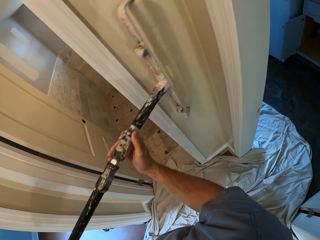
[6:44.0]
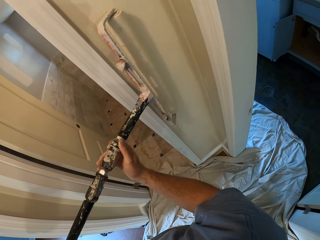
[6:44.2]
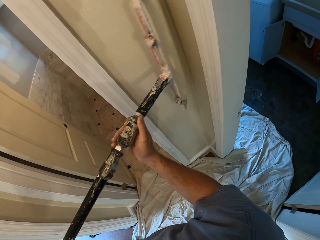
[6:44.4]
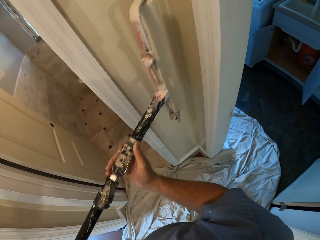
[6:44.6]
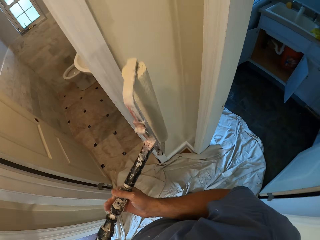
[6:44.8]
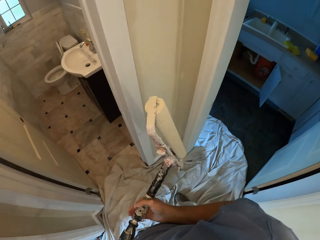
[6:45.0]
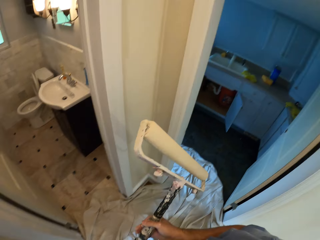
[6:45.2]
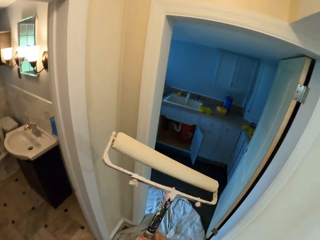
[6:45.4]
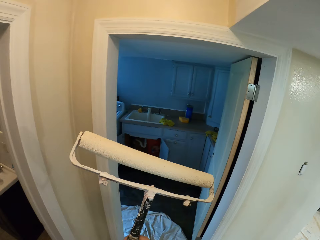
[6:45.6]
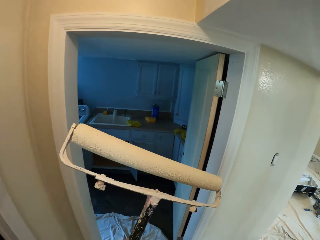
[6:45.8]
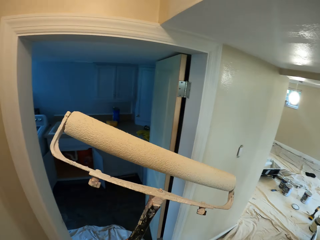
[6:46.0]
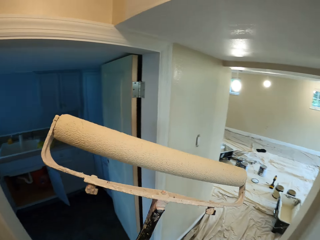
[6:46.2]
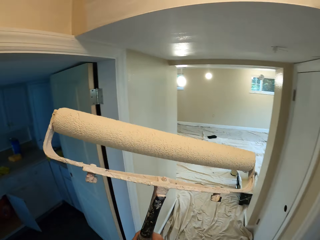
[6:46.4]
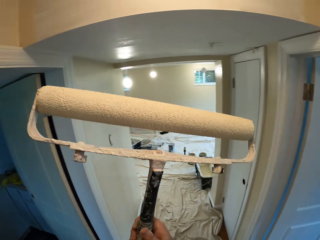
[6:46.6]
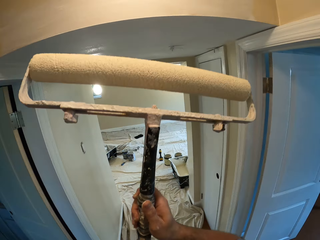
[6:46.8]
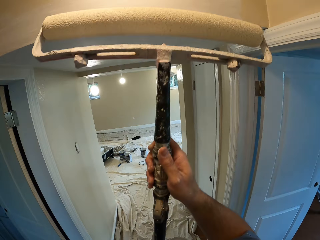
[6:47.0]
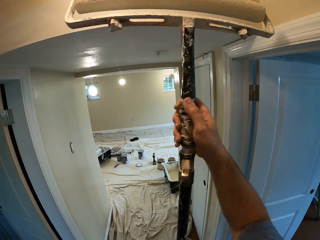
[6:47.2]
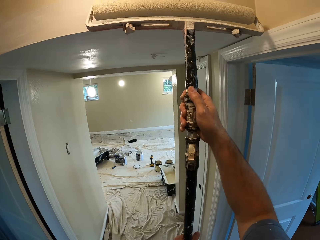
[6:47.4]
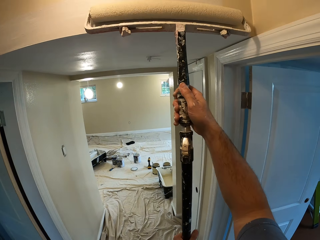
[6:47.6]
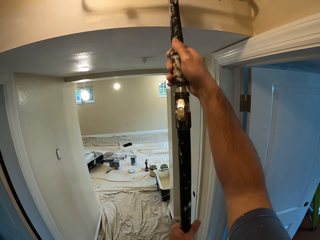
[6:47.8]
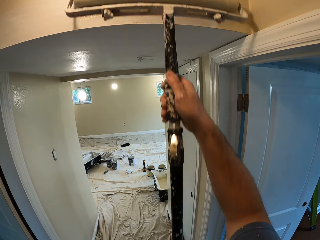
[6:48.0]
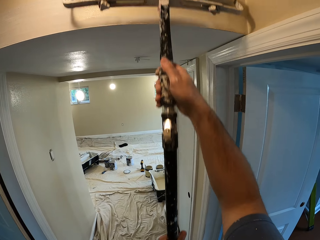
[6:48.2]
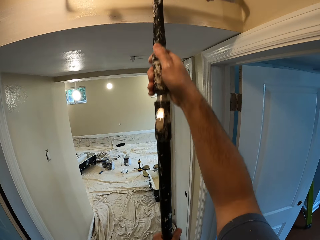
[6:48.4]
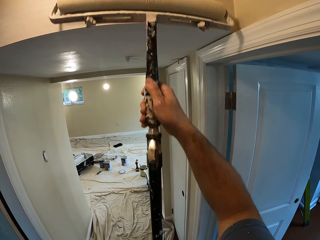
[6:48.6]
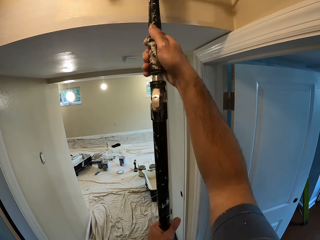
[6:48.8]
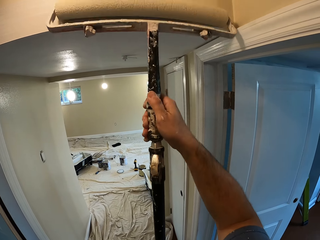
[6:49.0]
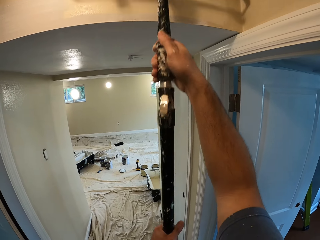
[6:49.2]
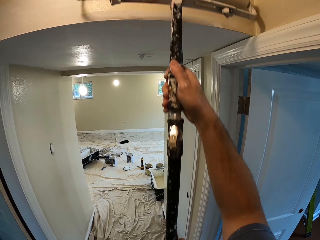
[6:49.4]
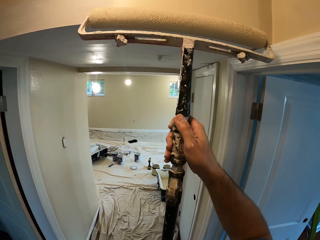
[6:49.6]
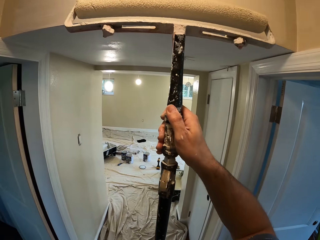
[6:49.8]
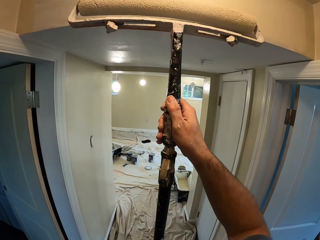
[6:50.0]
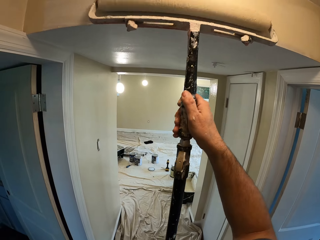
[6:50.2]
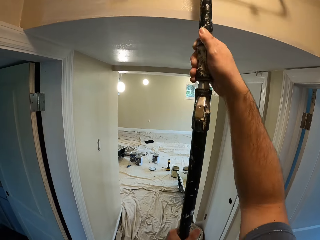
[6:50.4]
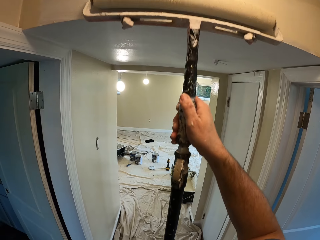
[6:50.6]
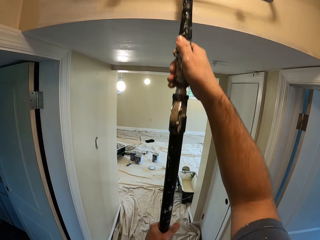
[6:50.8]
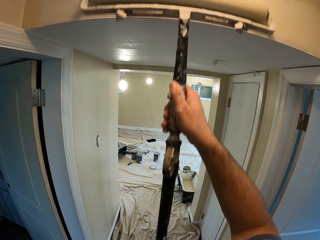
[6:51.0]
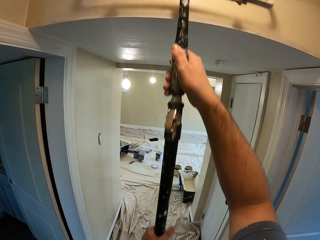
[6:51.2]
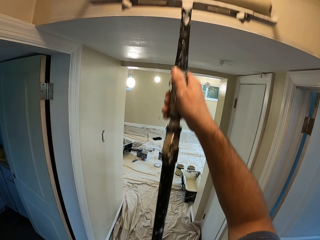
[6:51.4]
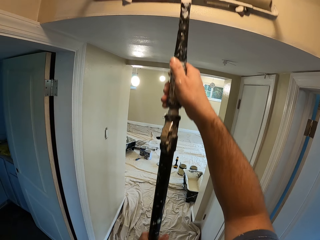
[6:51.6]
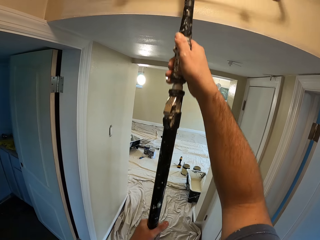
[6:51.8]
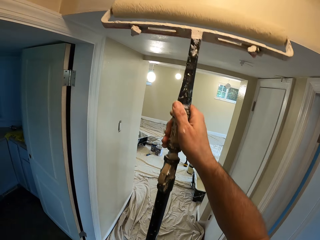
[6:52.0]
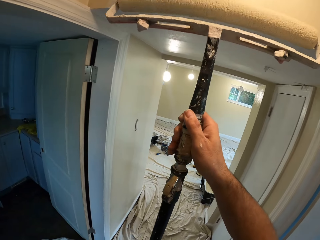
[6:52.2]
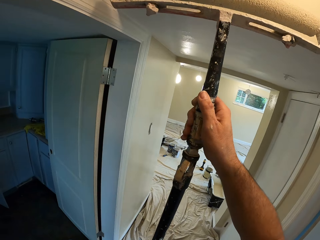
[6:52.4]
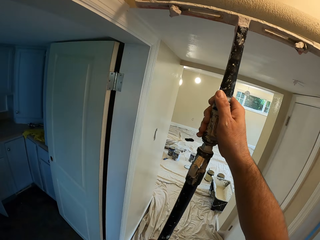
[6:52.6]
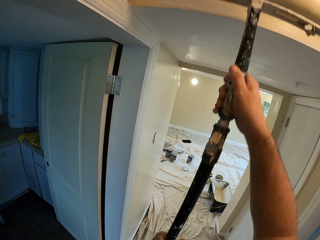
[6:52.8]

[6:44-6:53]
The camera wearer turns around the corridor. They paint the wall with paint.

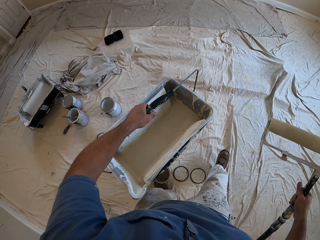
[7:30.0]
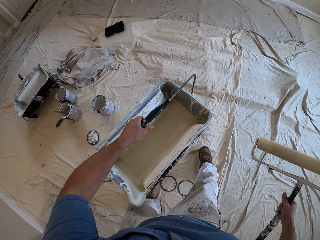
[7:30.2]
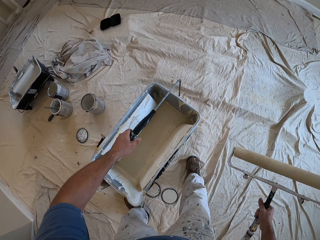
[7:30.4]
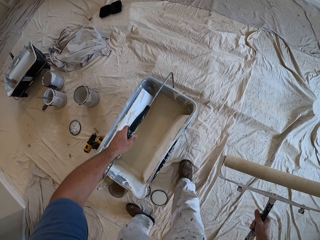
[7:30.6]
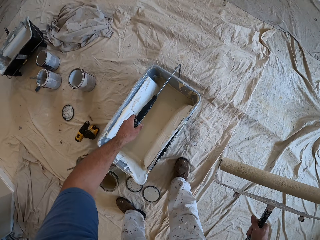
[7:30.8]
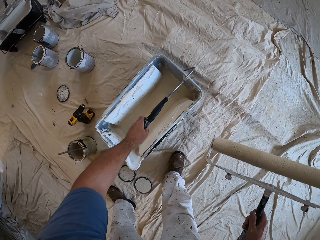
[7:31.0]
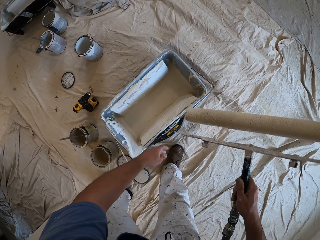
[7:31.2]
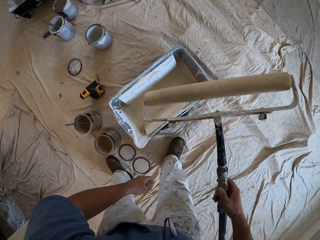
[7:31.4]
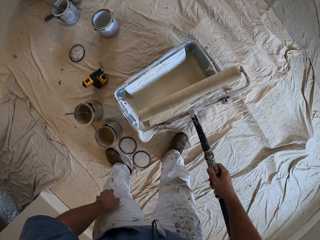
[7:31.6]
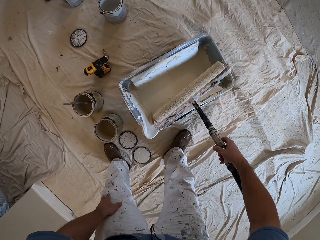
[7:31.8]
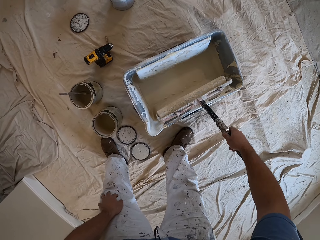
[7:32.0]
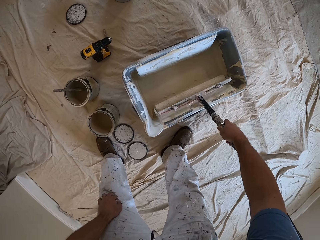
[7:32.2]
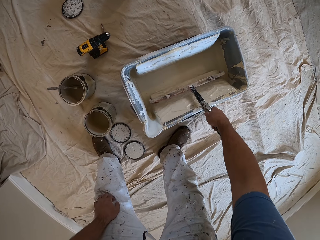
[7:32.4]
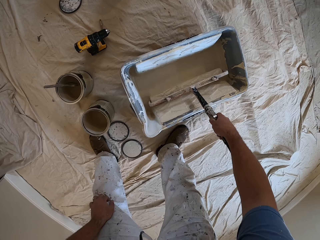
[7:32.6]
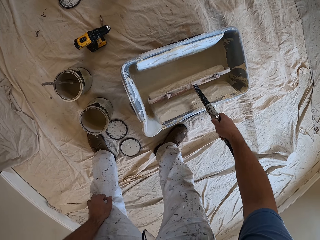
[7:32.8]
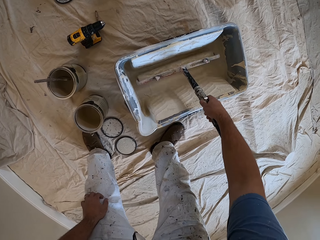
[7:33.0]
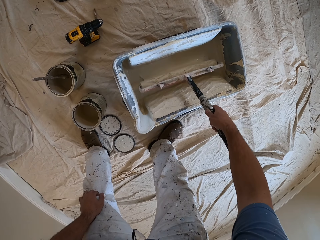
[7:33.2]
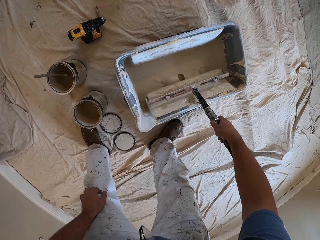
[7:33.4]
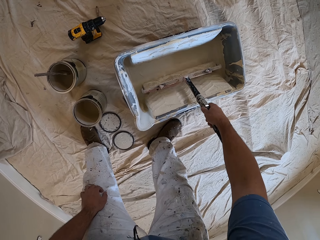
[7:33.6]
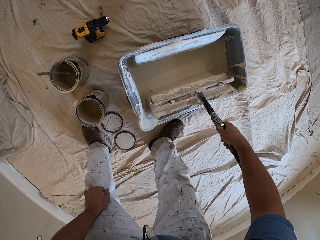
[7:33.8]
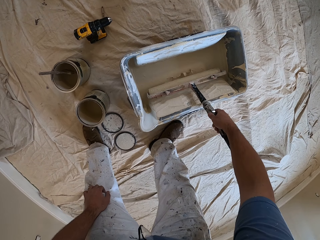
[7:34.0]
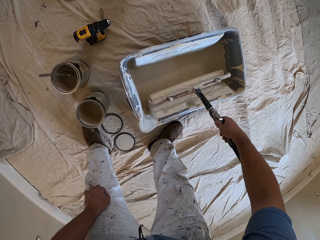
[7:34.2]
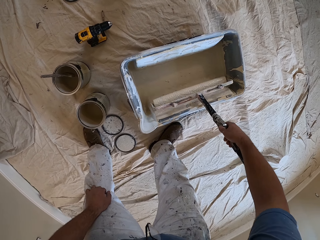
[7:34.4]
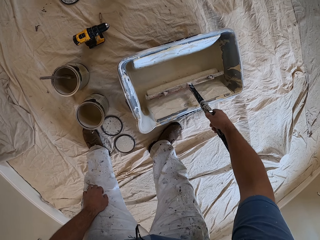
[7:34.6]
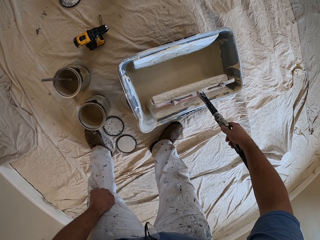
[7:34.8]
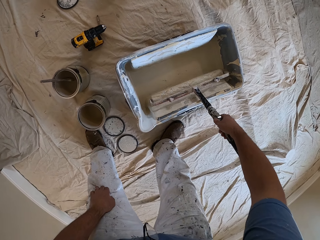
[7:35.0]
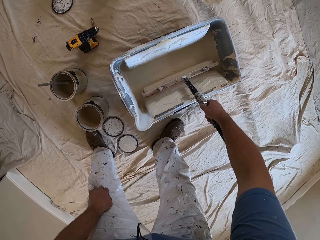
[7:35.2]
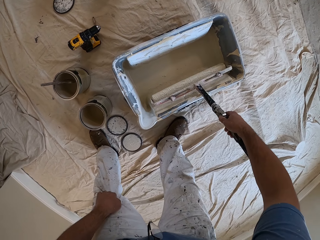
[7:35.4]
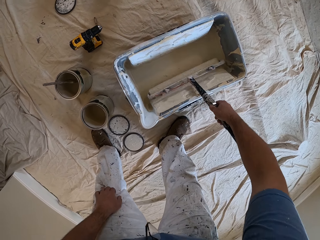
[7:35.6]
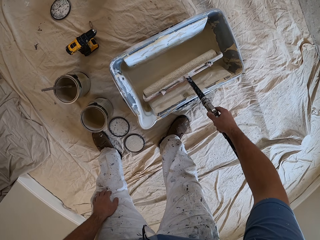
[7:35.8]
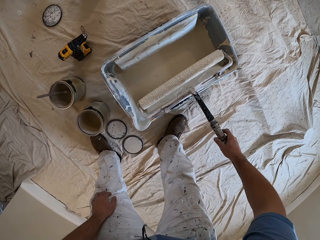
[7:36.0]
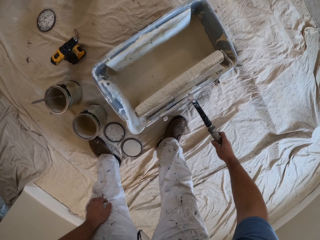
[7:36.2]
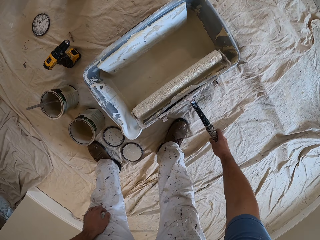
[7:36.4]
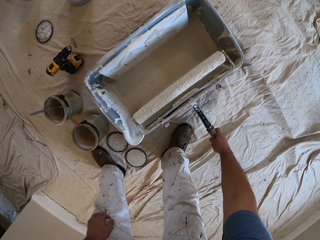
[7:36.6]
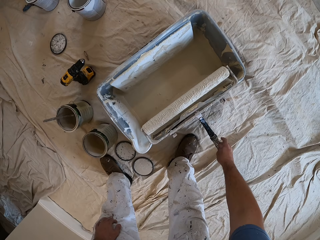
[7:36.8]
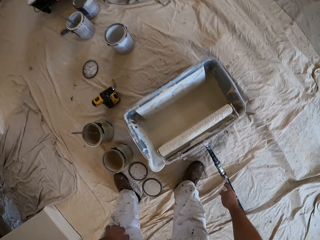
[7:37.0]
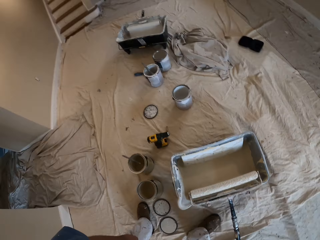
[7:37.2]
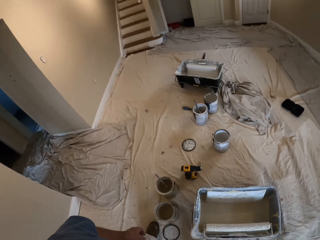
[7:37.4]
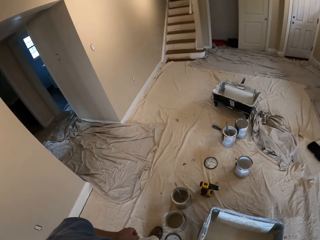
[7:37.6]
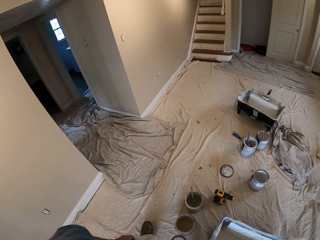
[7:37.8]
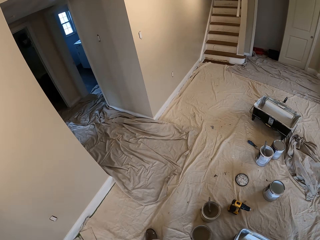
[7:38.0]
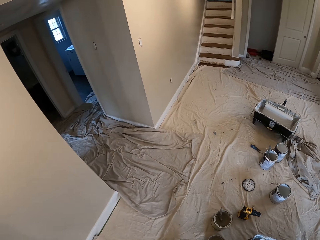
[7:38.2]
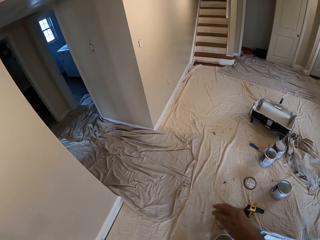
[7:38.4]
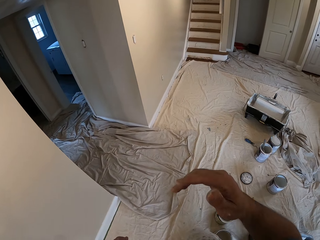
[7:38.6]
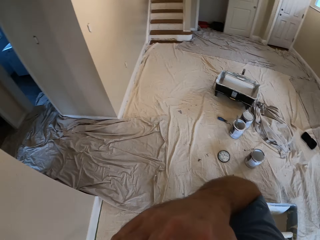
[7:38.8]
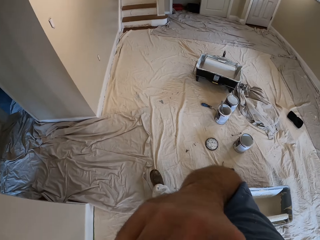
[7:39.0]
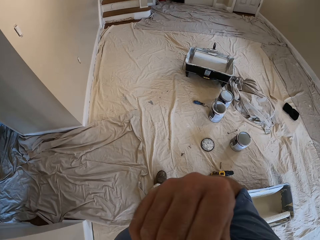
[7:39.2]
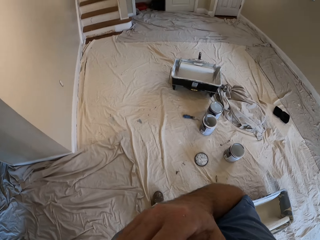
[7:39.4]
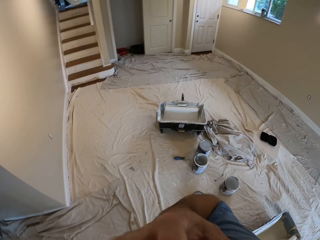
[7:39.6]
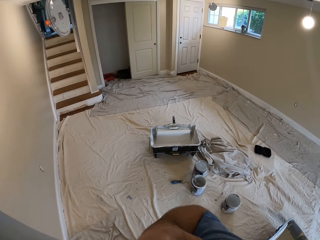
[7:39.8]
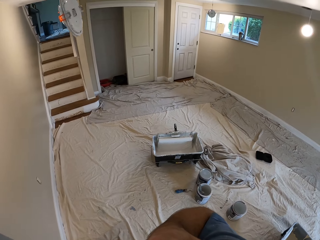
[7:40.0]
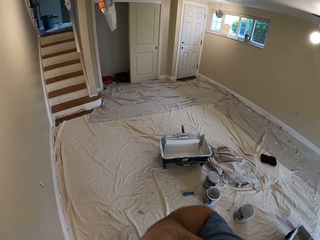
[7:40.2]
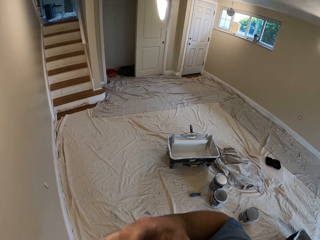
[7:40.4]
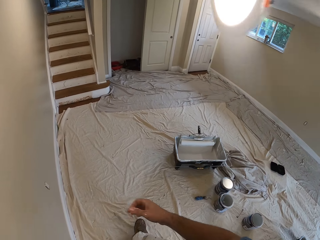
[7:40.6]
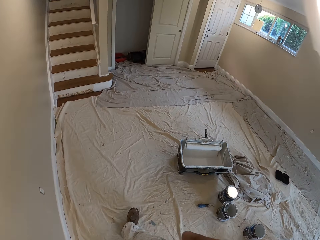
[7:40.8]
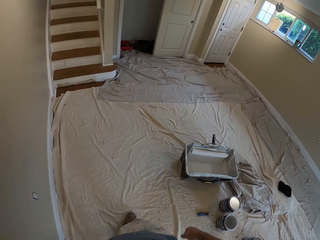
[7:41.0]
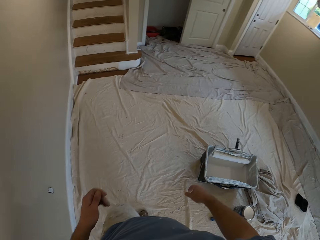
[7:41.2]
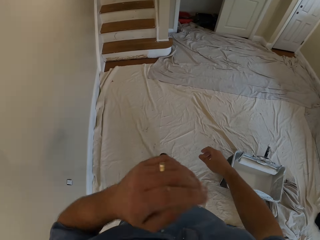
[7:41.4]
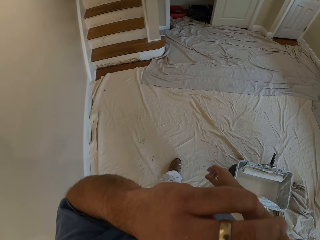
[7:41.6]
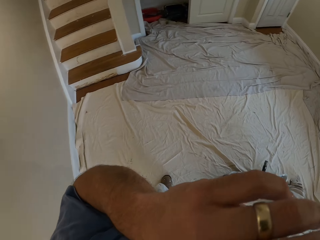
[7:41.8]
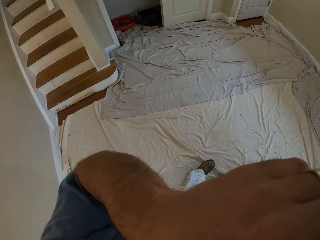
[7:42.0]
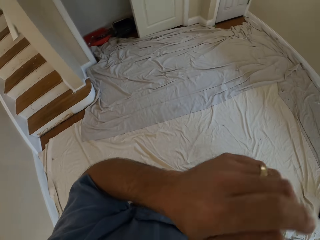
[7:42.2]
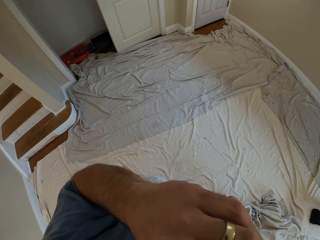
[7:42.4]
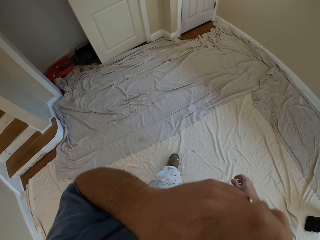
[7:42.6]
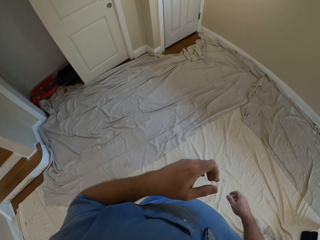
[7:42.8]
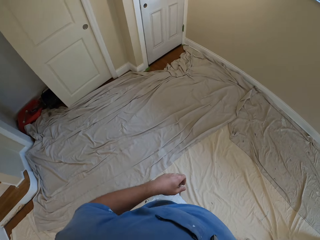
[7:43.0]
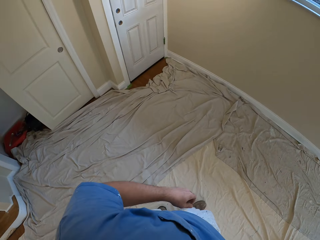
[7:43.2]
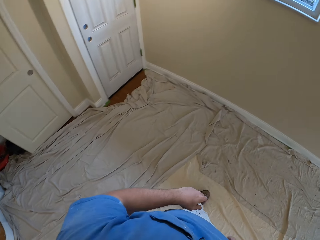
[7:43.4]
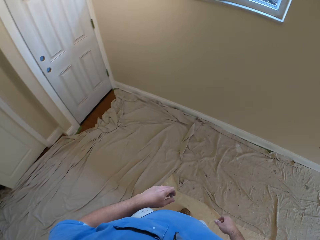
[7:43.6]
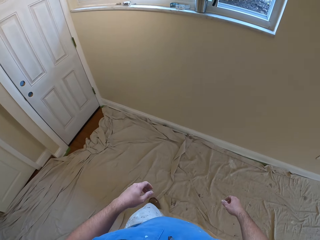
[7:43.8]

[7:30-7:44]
The camera wearer places the paint roller bucket on the ground. He coats the paint roller with paint. He dips the paint roller into the paint bucket. He lays the paint roller on the brim of the paint roller bucket. He touches his face. He walks to the window of the house. He walks around the room.
